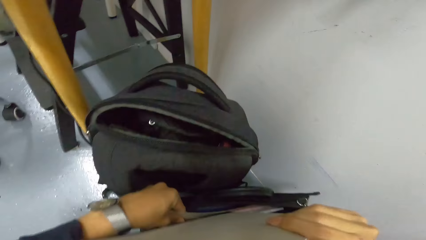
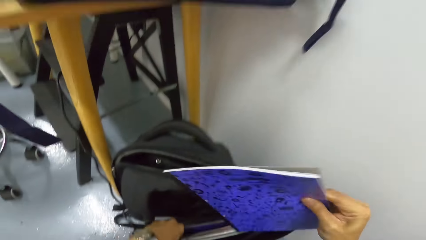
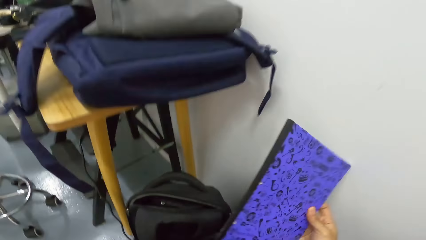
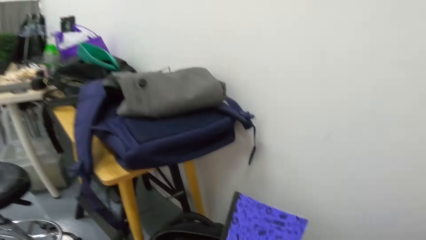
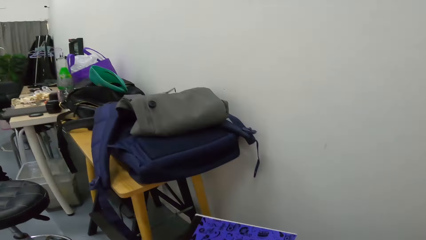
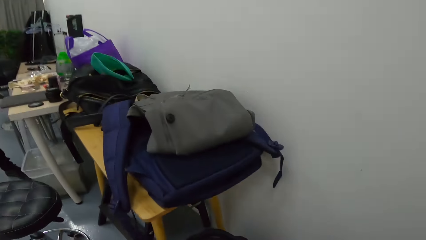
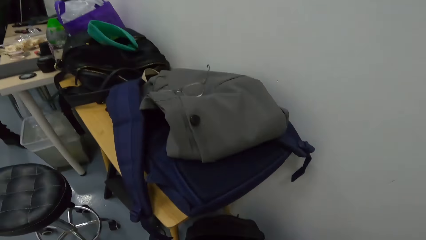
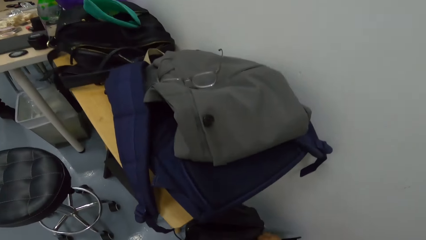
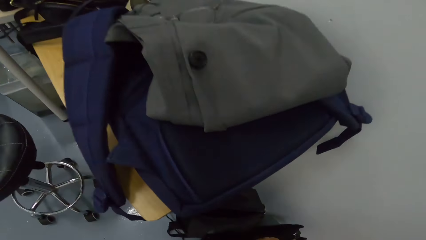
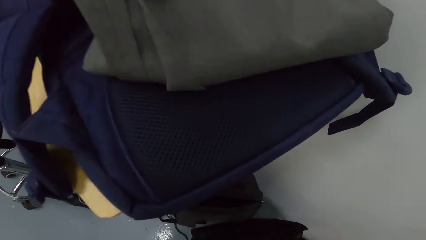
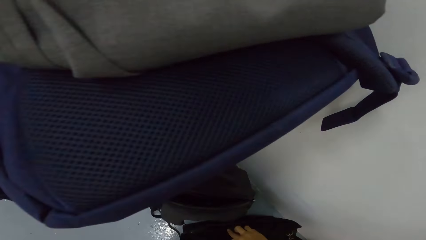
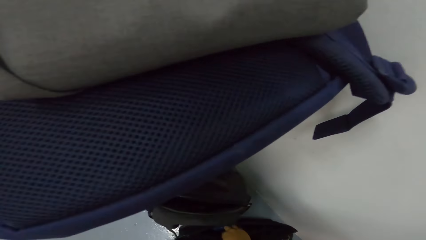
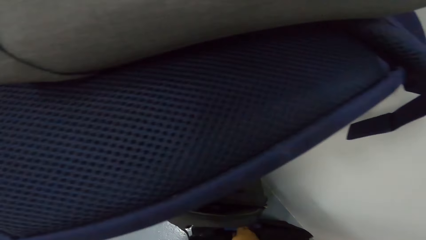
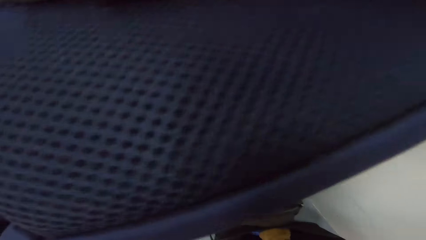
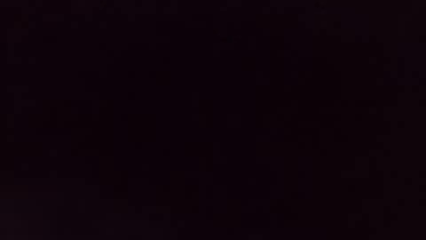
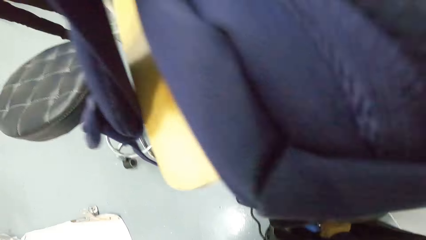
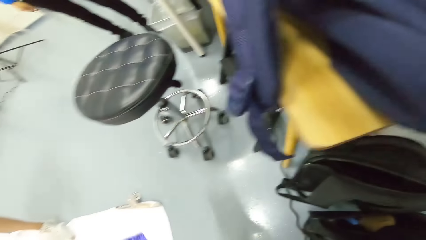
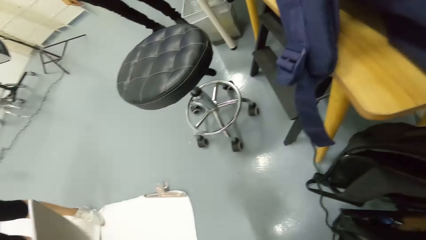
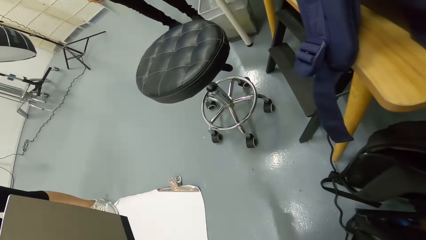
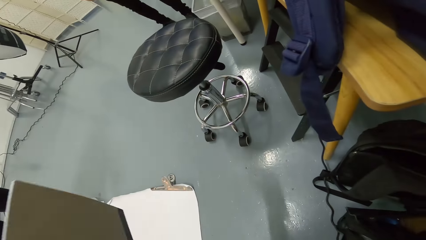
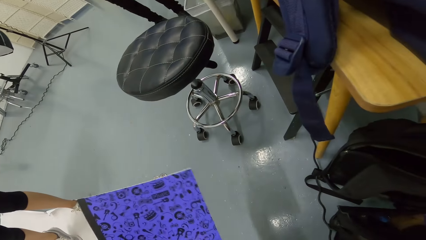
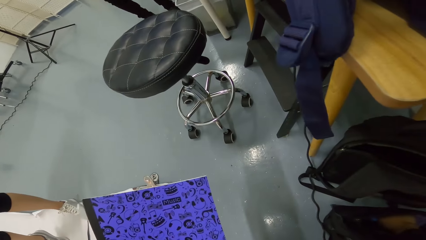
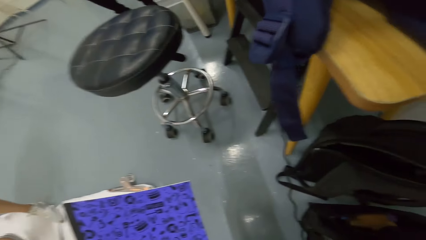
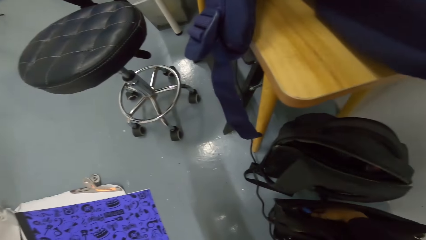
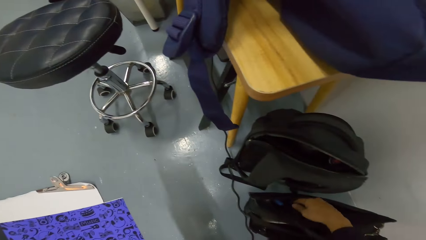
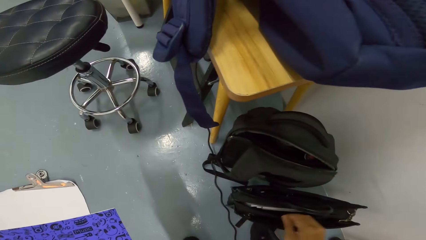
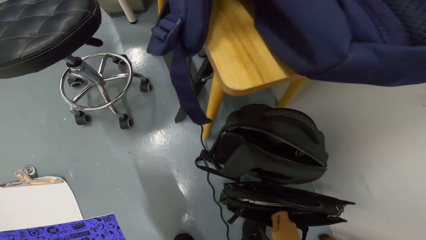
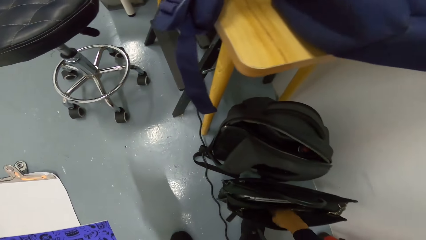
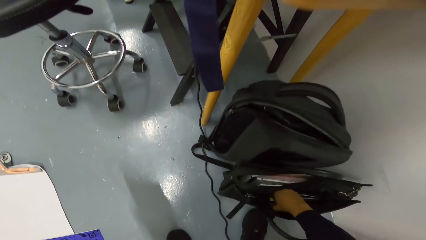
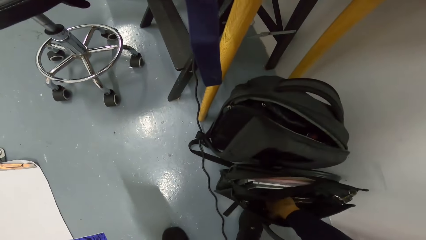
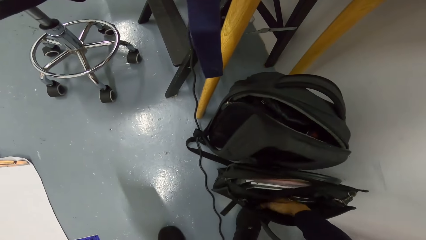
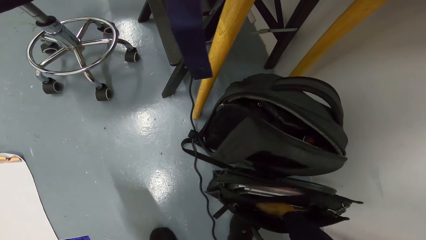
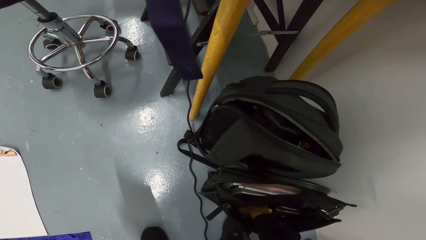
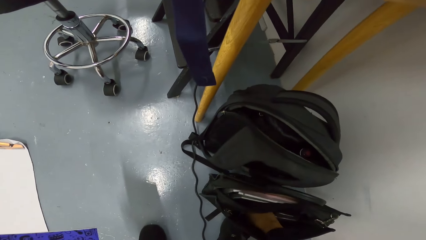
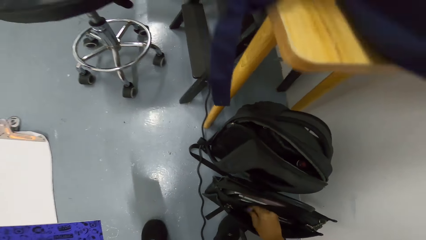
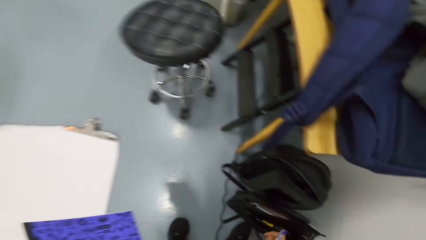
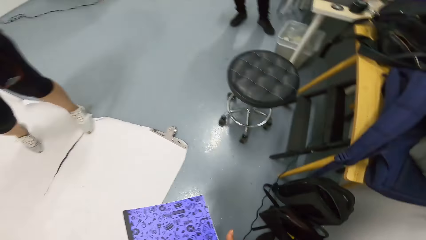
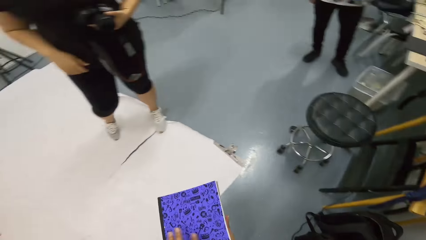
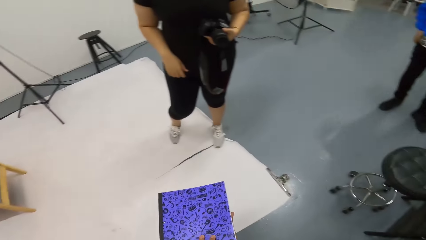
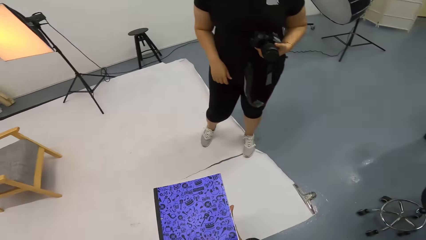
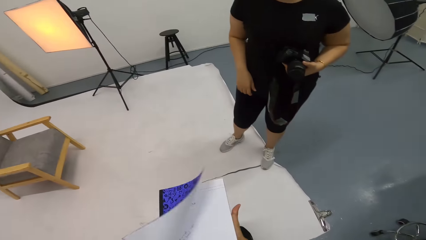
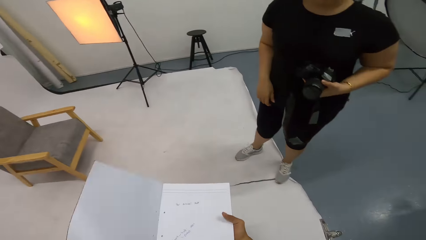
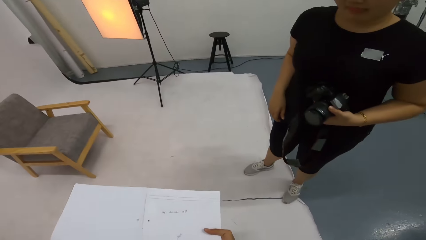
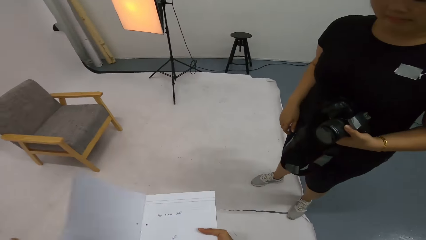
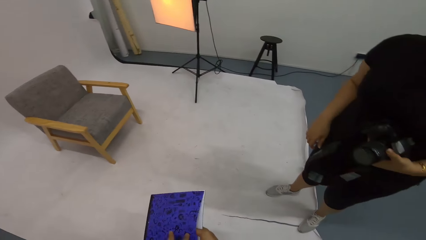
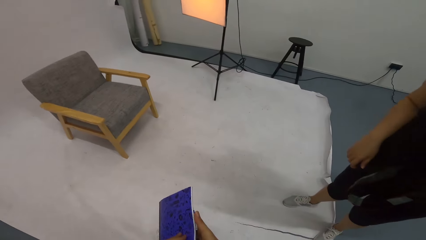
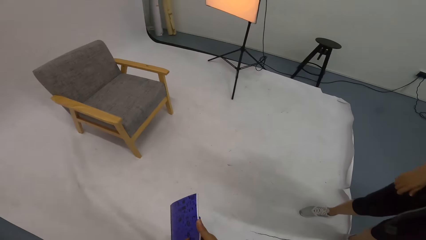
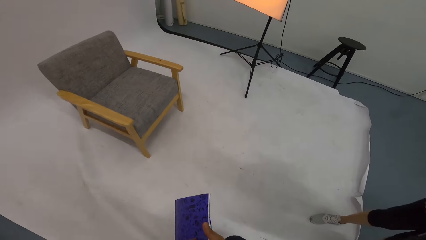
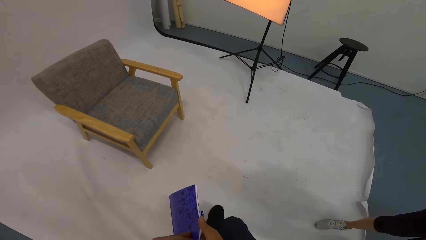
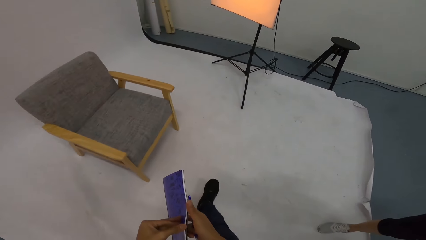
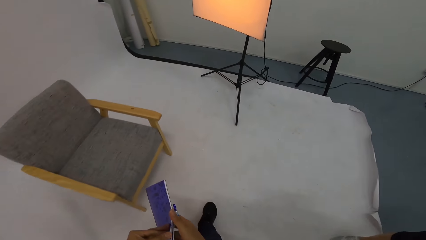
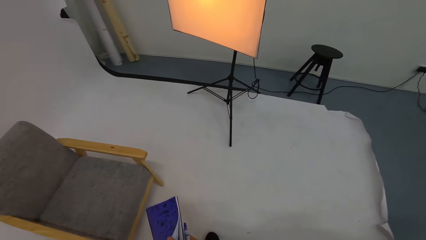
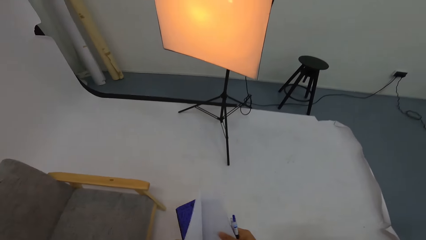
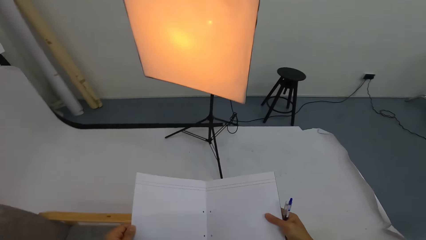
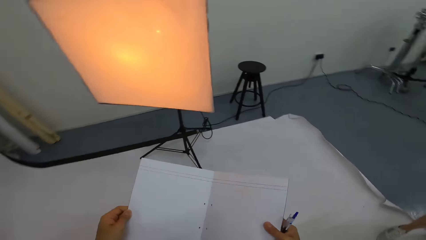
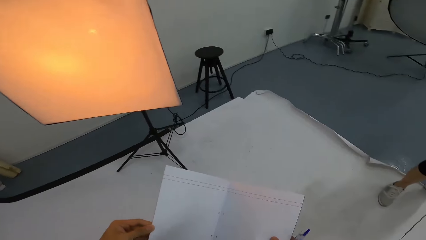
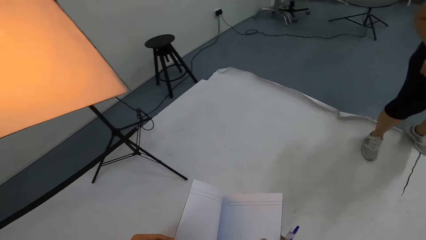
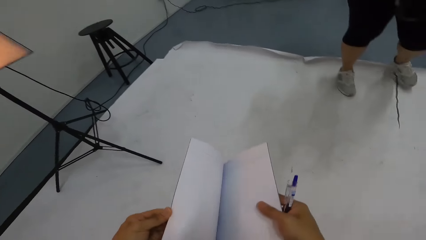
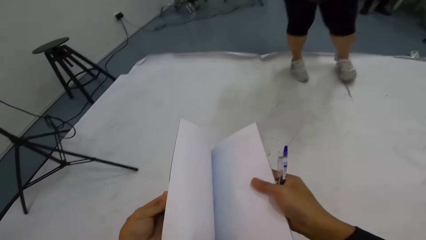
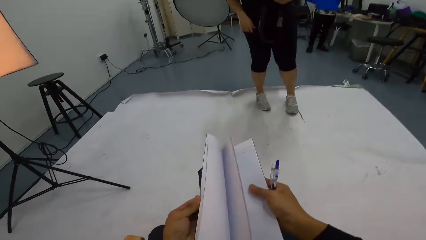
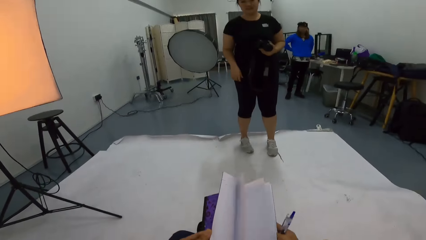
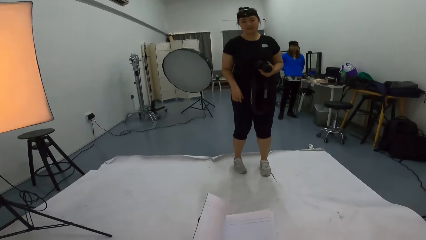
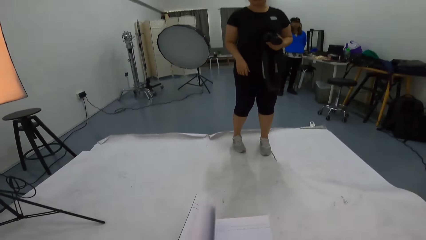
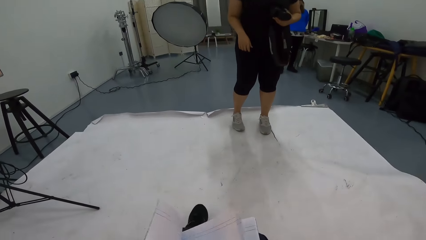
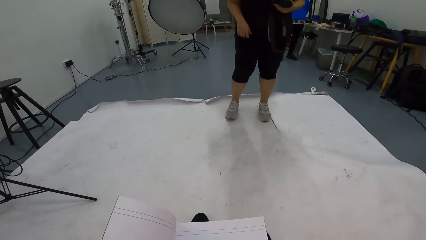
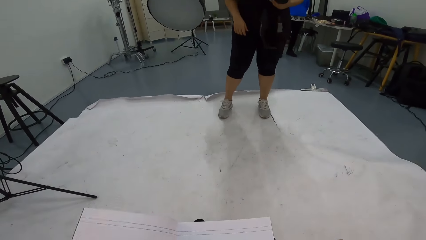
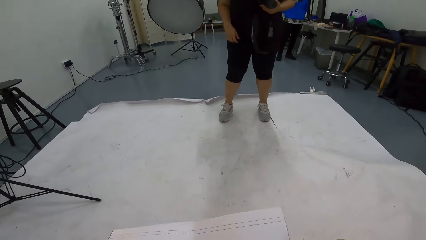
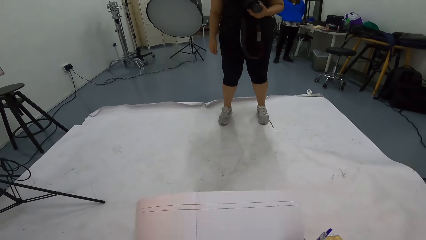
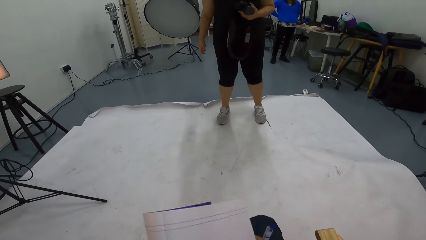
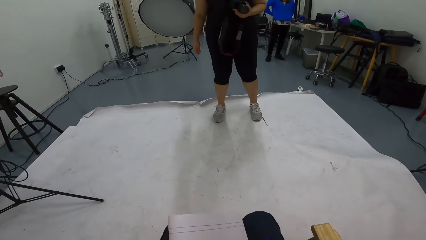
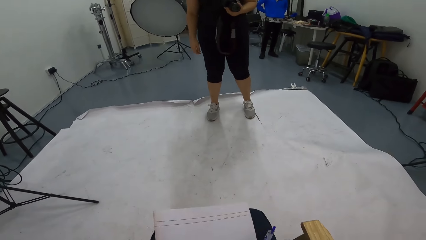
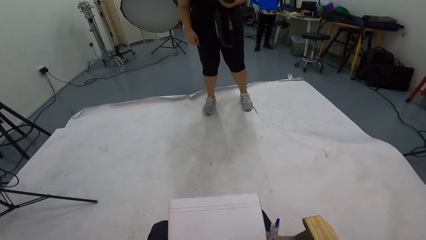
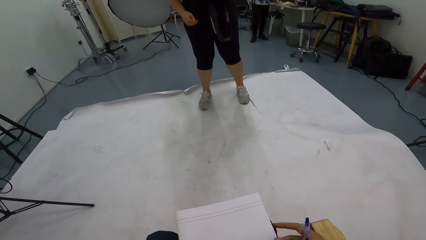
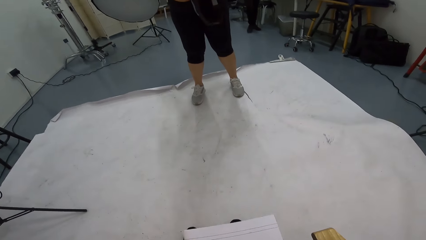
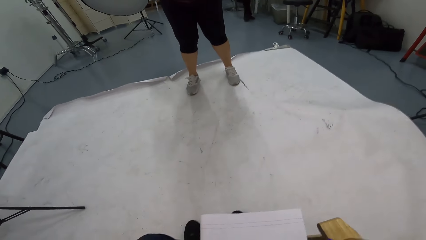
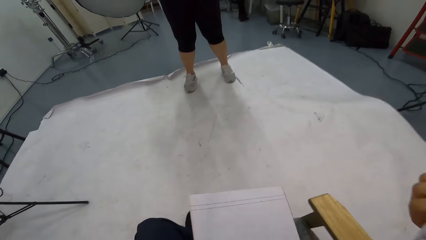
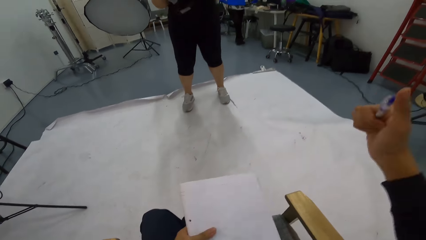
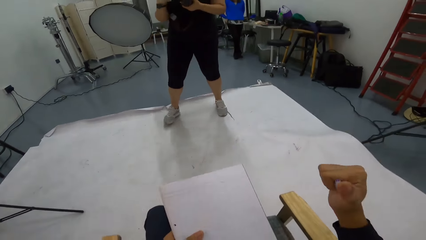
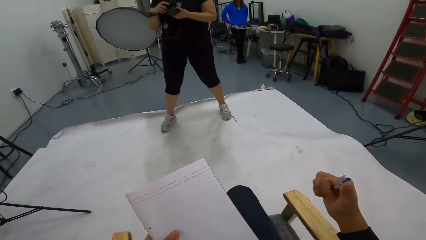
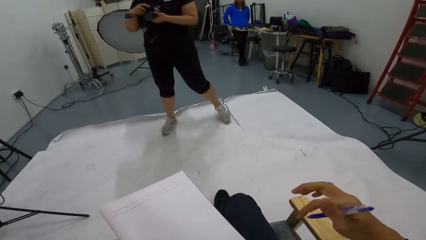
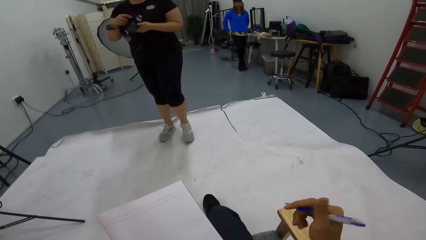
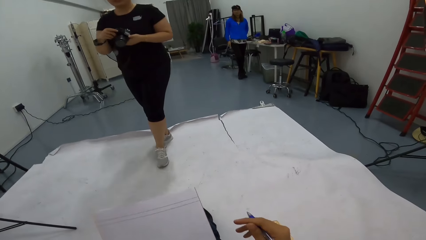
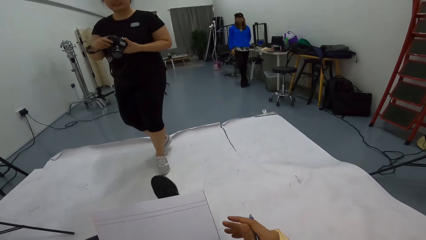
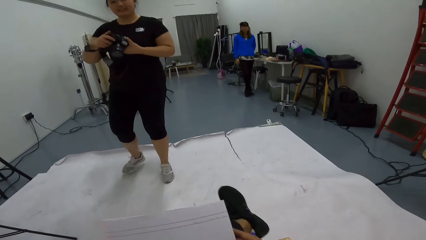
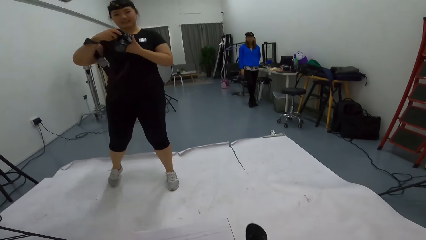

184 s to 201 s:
The camera wearer inspects a briefcase. They stare at a book. A person peruses a bag. The camera wearer inspects the briefcase. They stare at the book. They flip the booklet. They walk around the studio. They sit on a chair. They inspect the book. Another person moves in the room. The camera wearer adjusts their pen. They interact with a lady.
